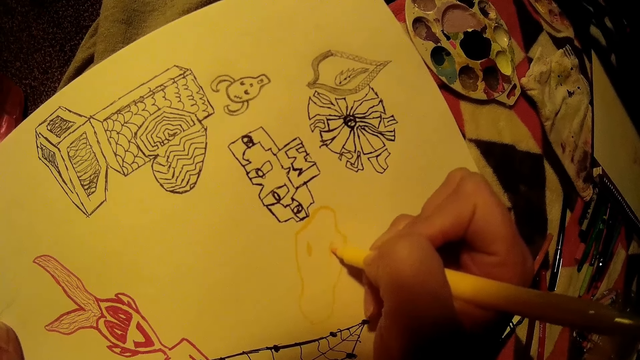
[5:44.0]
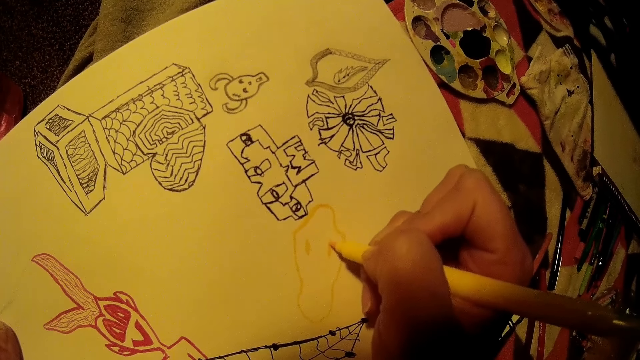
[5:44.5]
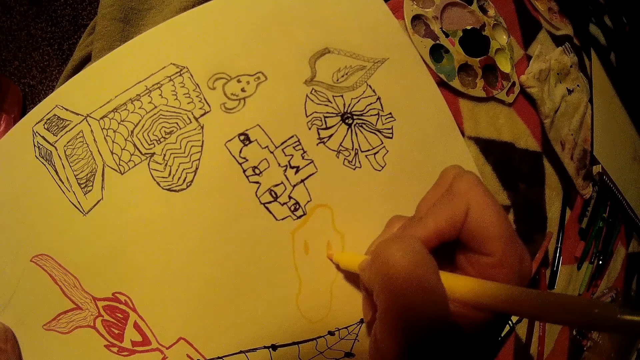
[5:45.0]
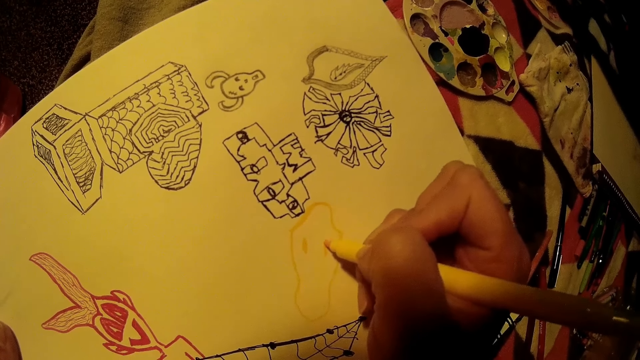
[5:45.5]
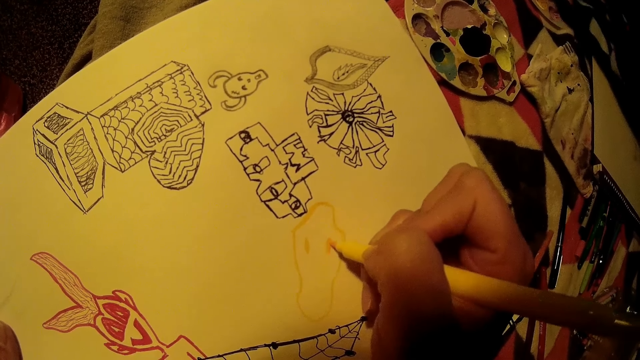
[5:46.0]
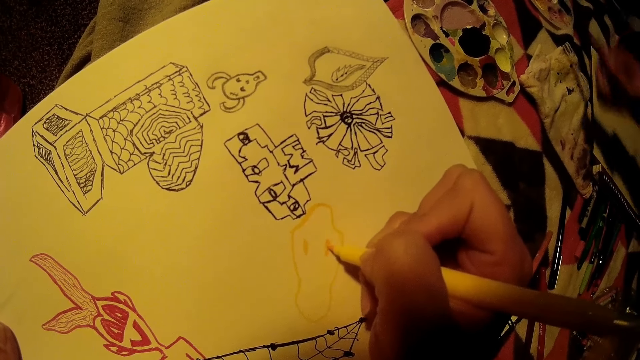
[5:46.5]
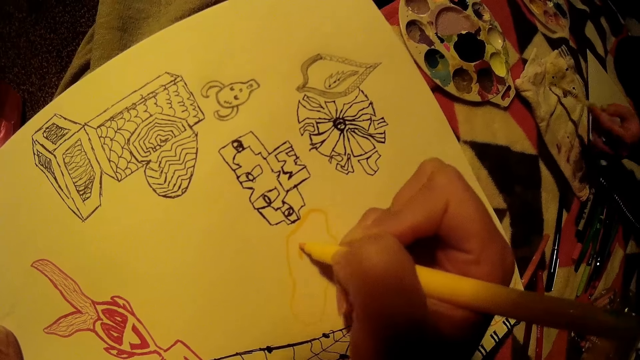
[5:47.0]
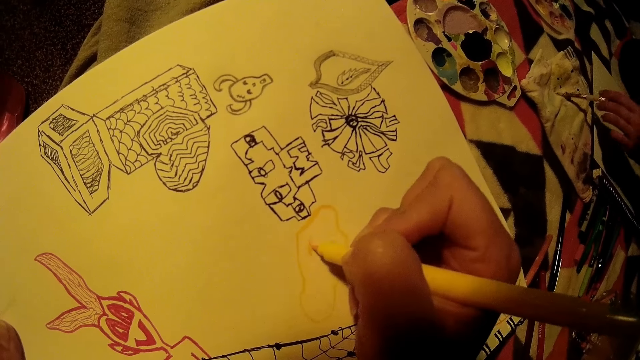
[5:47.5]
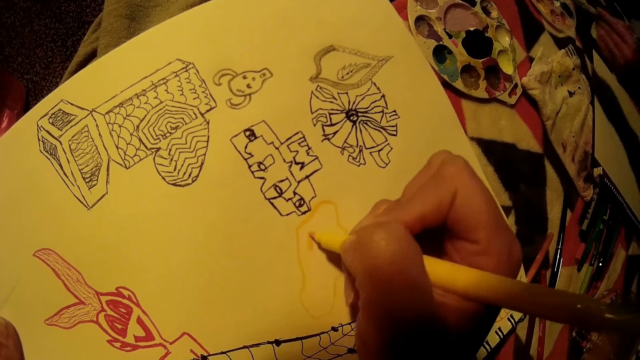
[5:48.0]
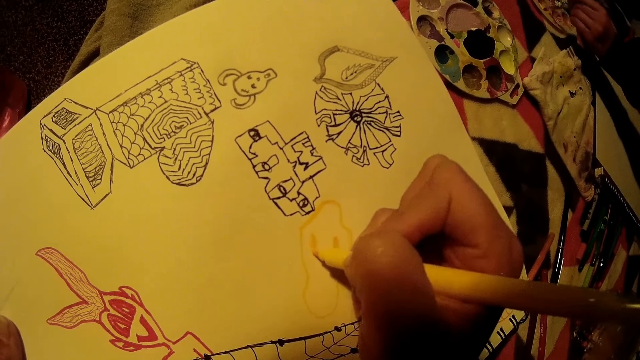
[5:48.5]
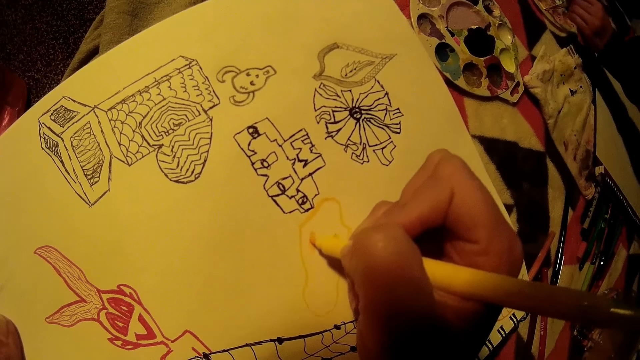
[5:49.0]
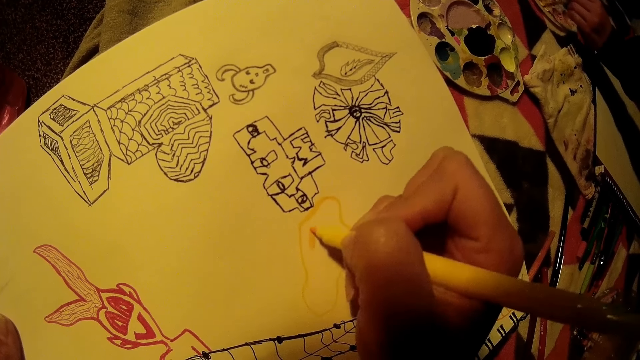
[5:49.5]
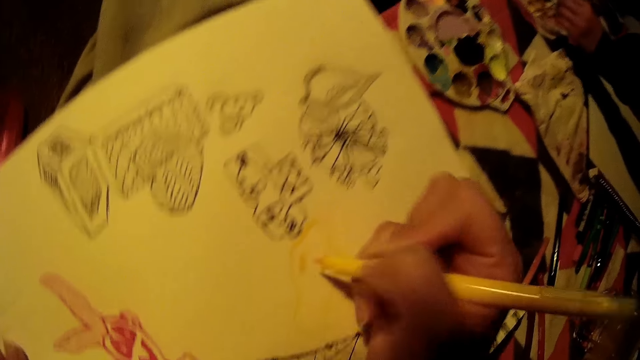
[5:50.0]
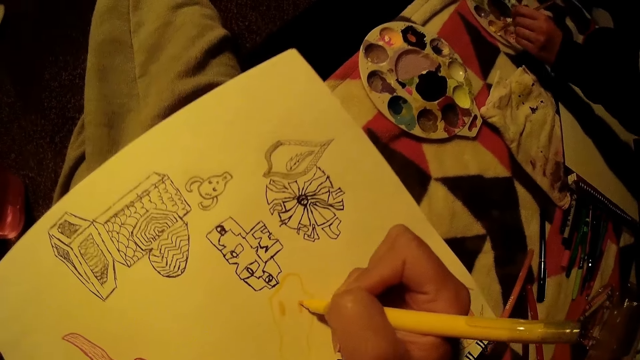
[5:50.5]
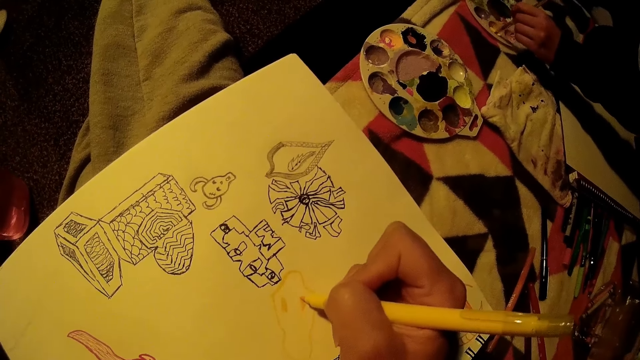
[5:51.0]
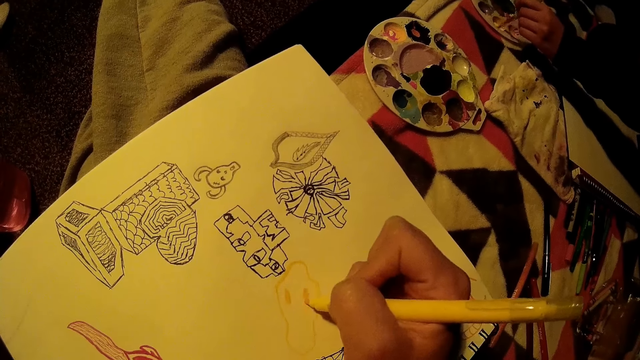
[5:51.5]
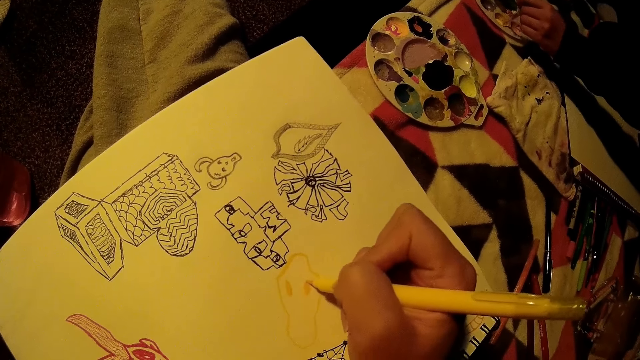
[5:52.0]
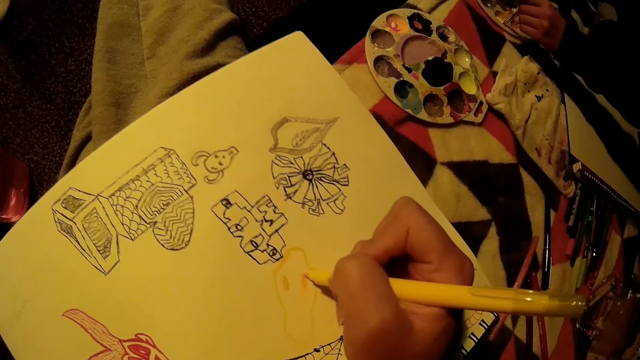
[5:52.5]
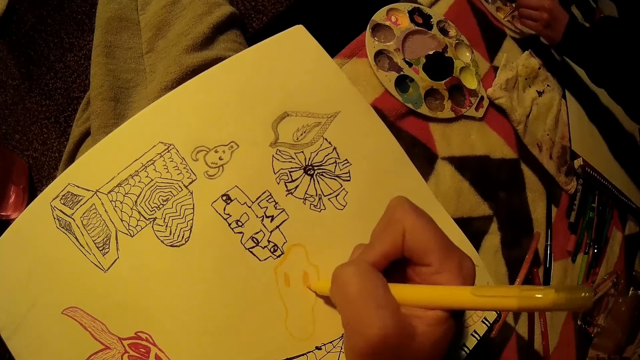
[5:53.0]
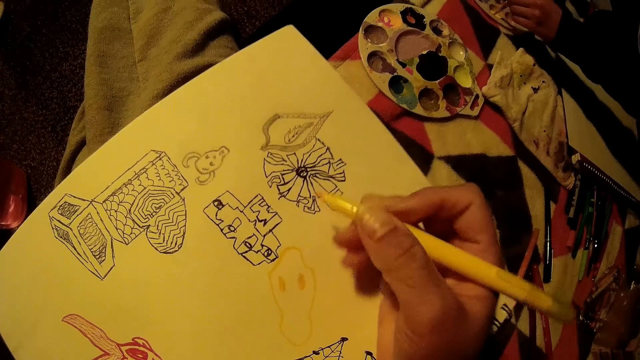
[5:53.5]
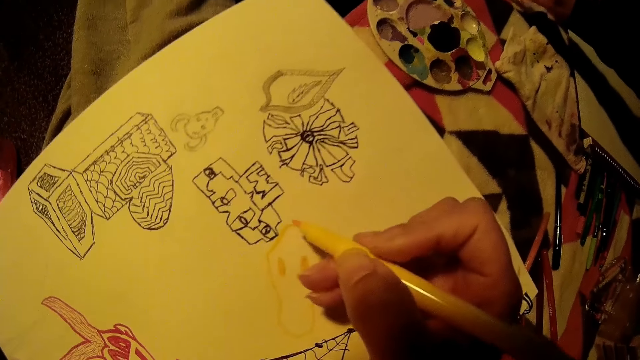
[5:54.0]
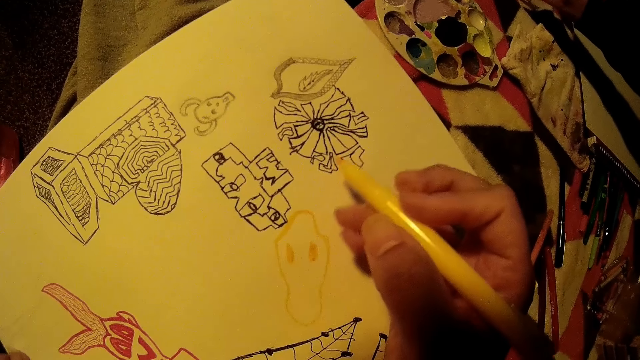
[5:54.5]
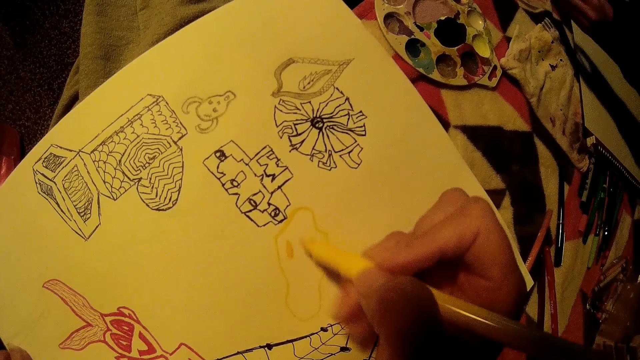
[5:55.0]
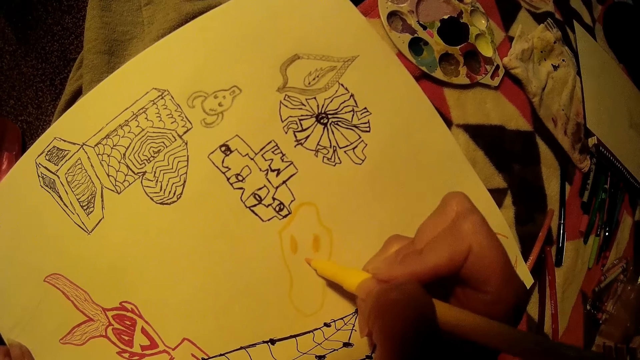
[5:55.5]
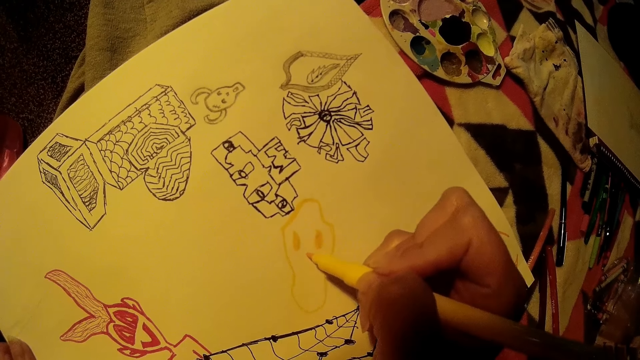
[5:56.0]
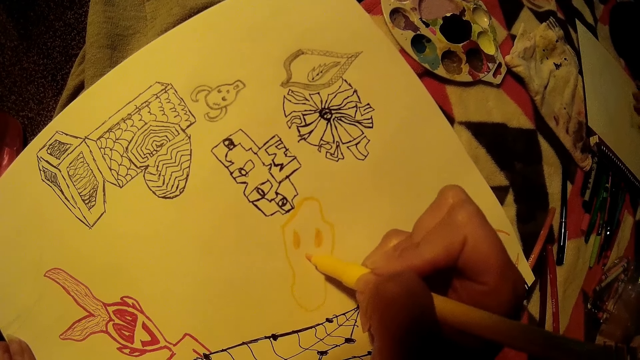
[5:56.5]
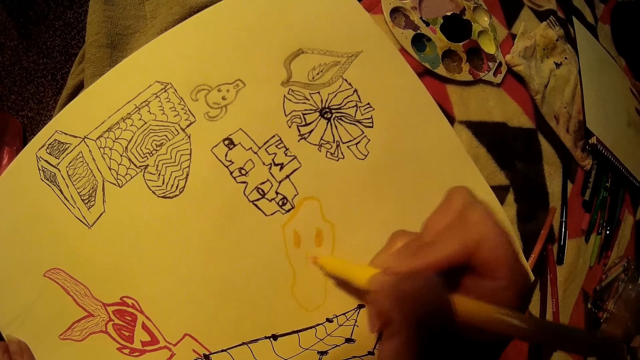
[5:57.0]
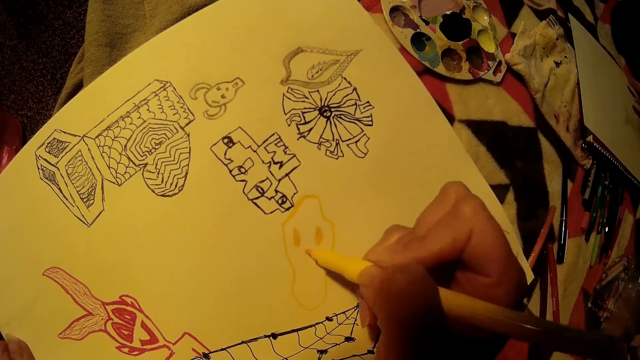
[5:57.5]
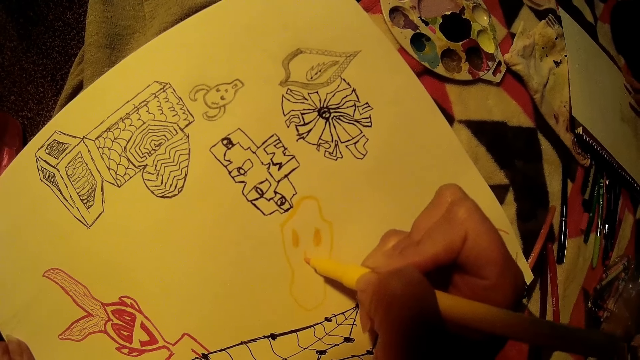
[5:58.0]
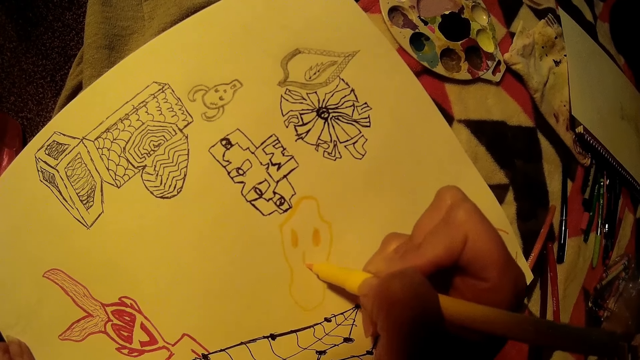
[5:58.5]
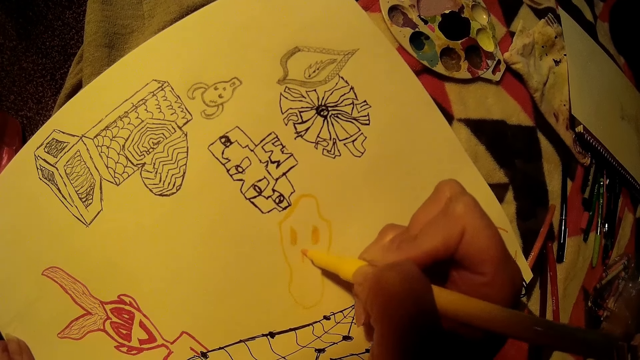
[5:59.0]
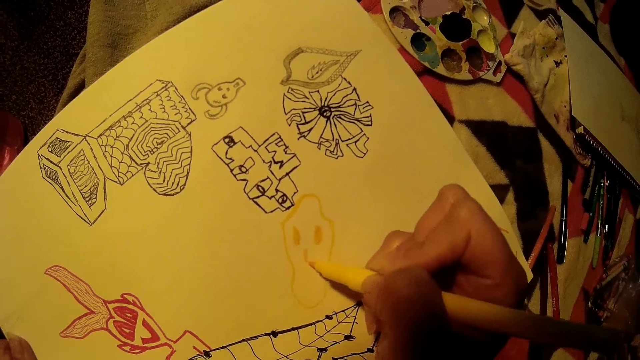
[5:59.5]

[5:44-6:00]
The woman cleans a paint brush on a cloth with her left hand. She taps the paint brush on the paper. She takes paint from the paint palette with the paint brush in her left hand. She takes paint with the paint brush again. The camera wearer adjusts her glasses with her right hand.

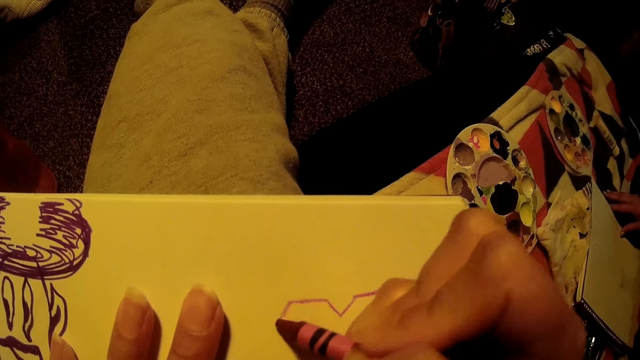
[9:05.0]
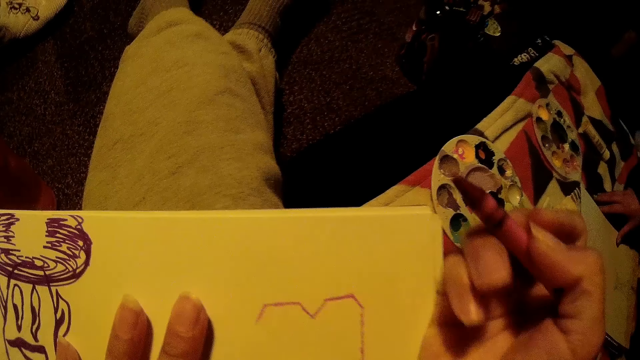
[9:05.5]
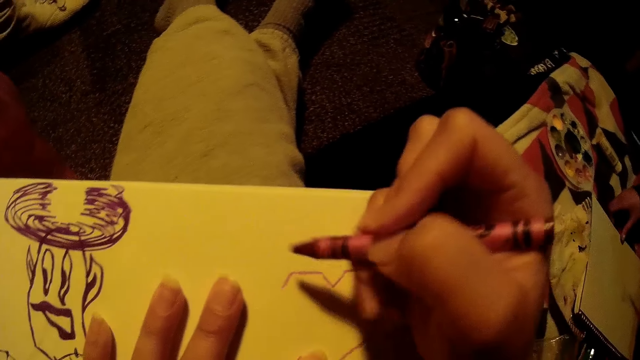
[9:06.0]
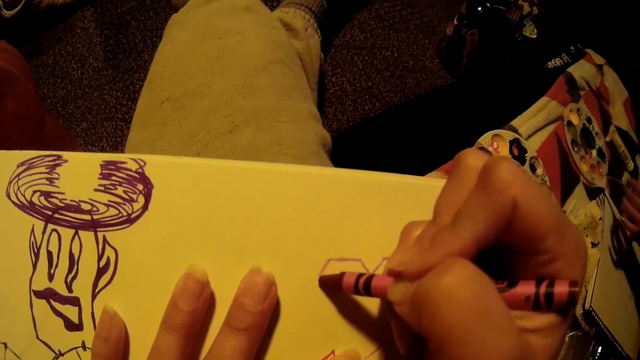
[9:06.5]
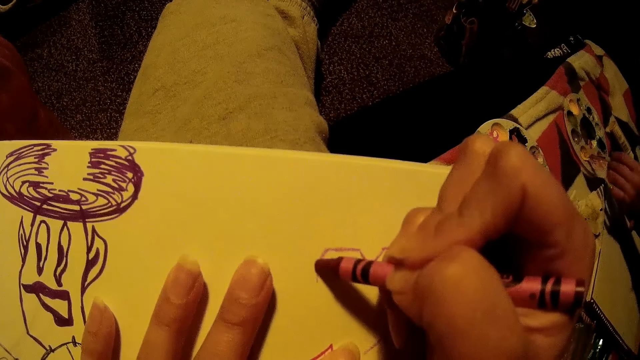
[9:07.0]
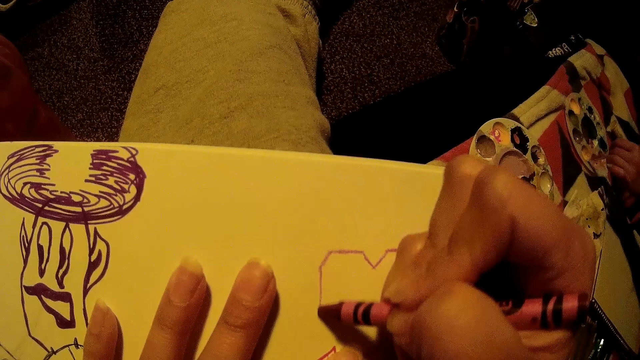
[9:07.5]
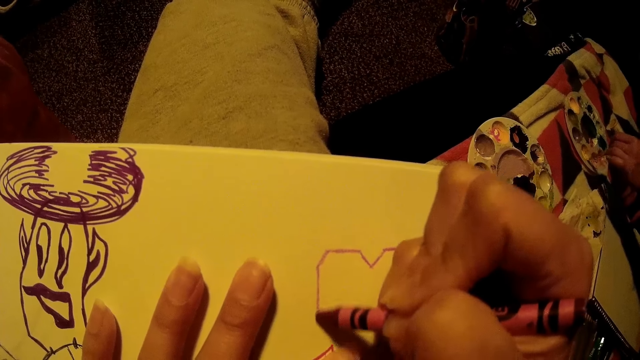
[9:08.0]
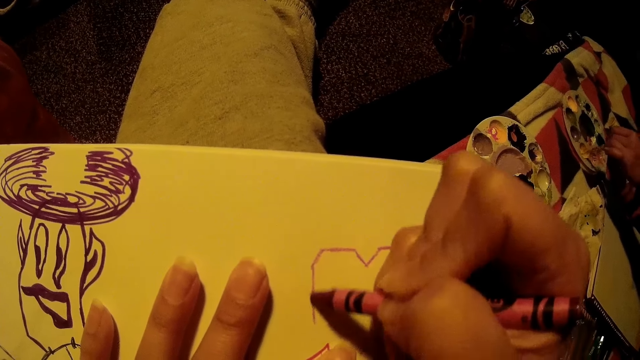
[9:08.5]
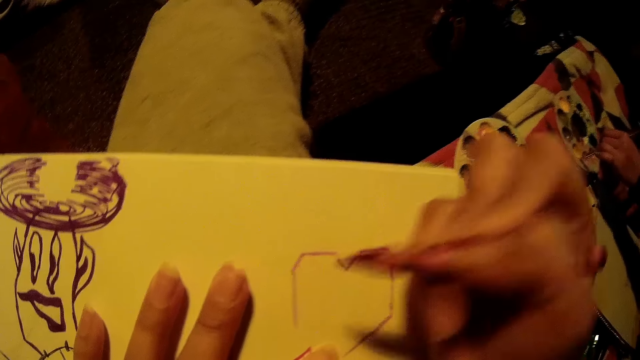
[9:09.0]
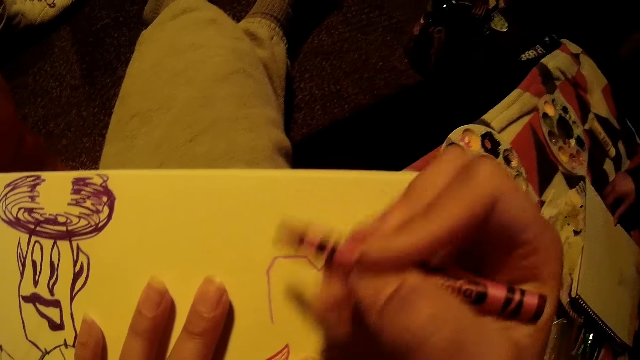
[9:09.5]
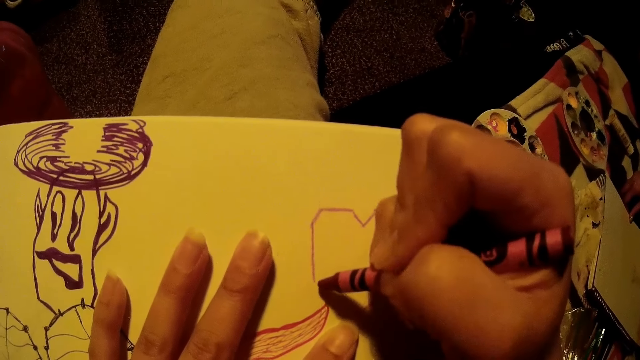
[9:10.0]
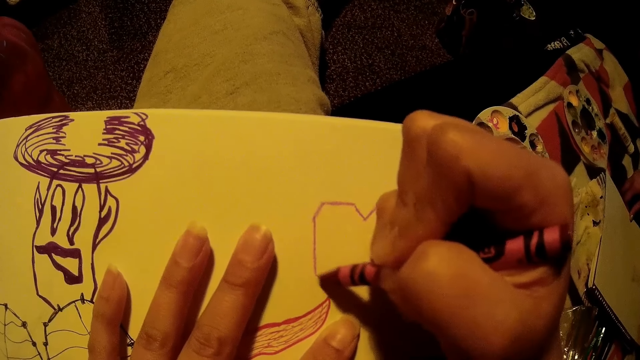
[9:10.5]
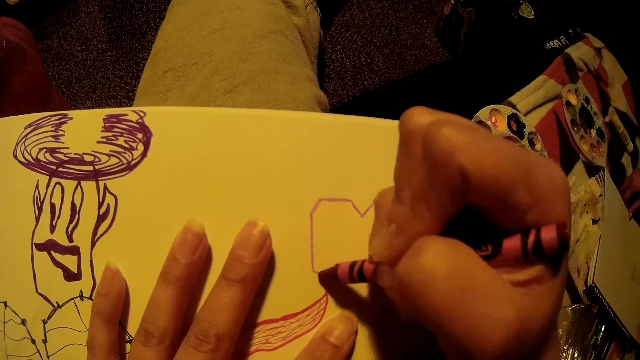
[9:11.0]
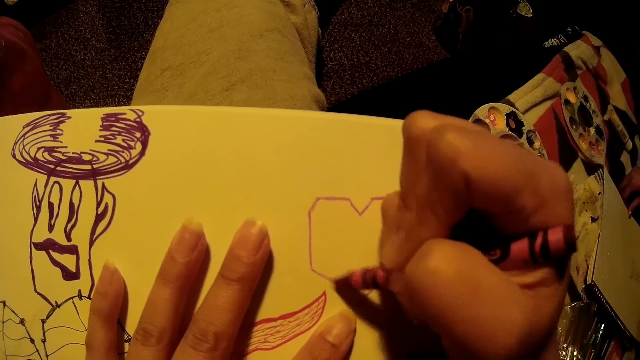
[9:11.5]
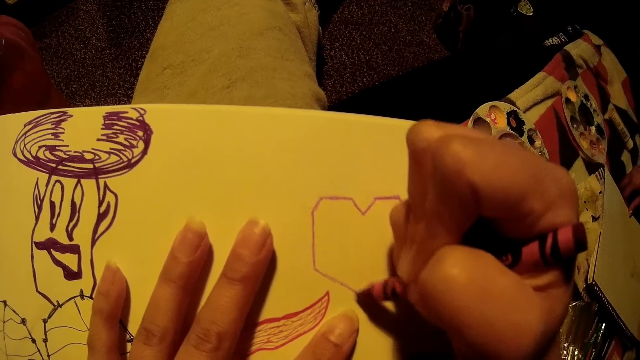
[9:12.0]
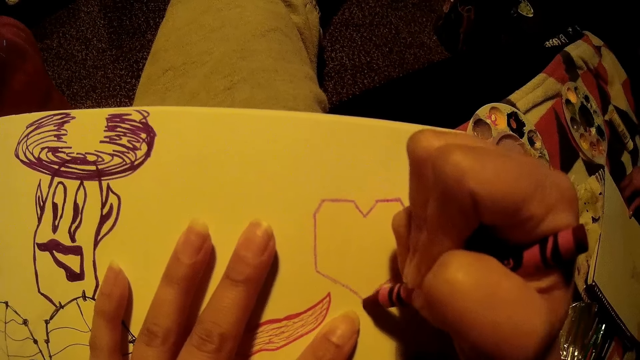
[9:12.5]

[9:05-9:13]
The woman takes paint from the paint palette with the paint brush in her left hand. She paints on the manila paper with the paint brush. She removes the paint brush from the paint palette with her left hand.
